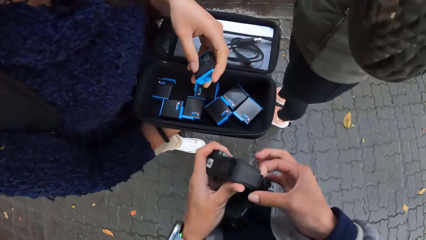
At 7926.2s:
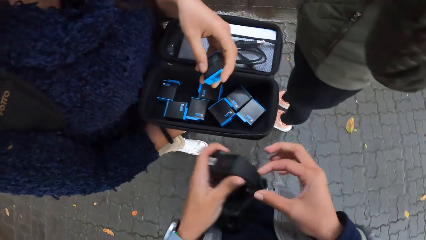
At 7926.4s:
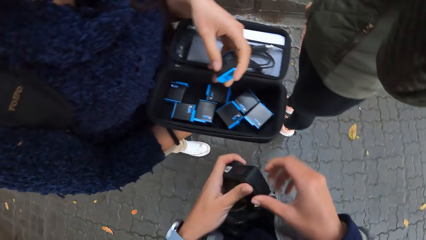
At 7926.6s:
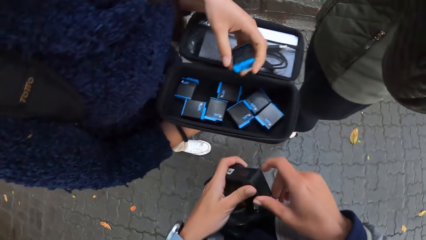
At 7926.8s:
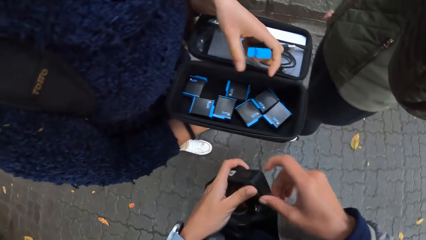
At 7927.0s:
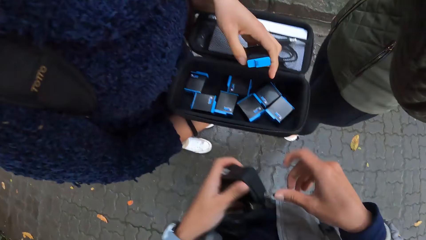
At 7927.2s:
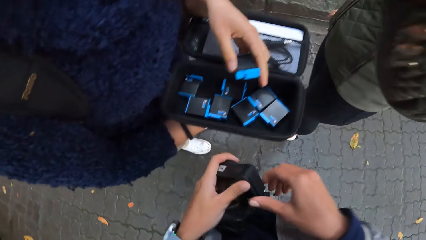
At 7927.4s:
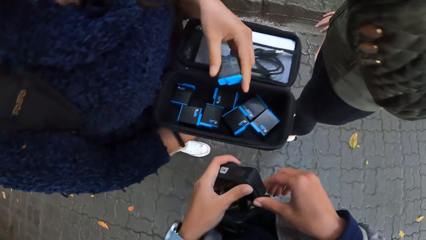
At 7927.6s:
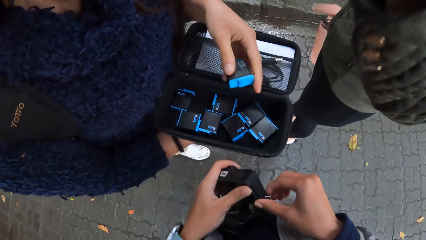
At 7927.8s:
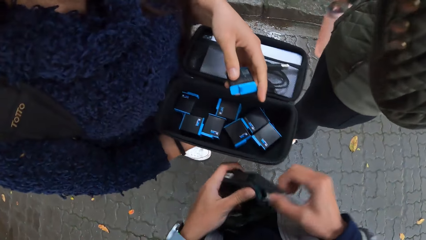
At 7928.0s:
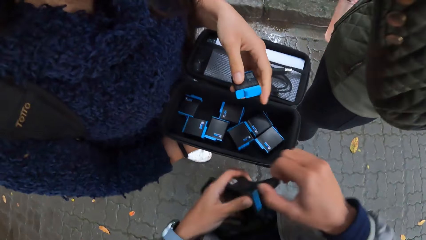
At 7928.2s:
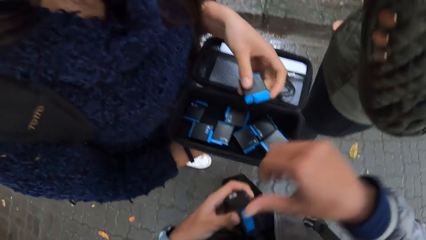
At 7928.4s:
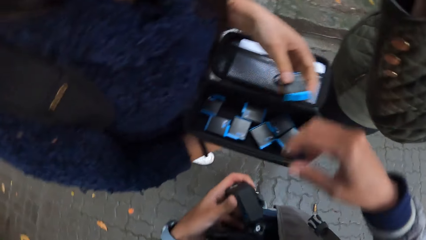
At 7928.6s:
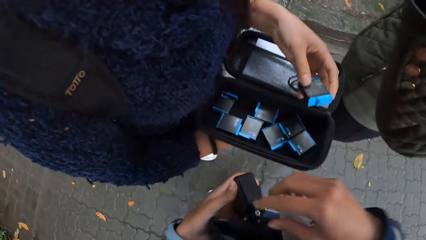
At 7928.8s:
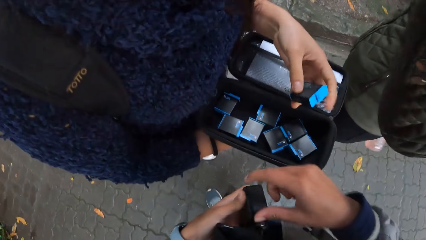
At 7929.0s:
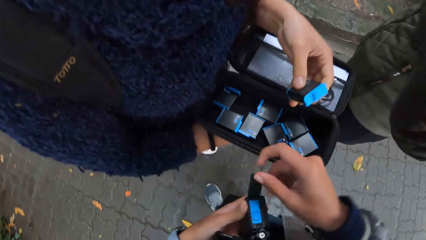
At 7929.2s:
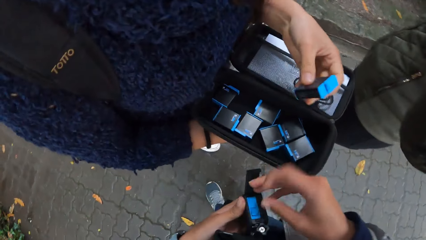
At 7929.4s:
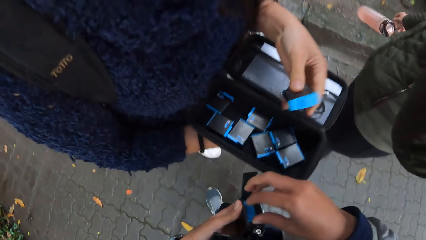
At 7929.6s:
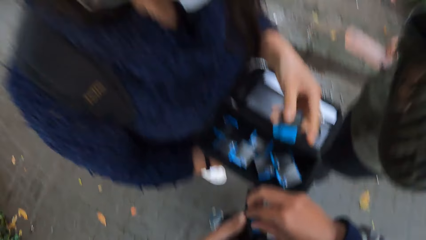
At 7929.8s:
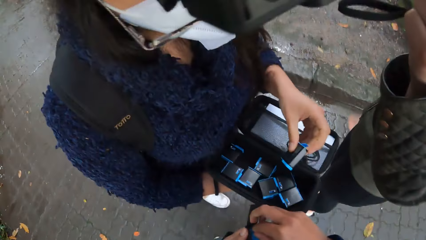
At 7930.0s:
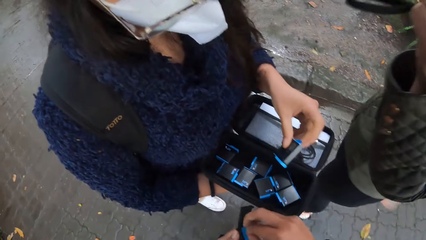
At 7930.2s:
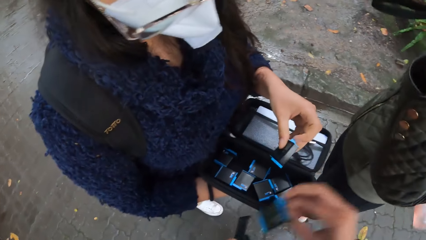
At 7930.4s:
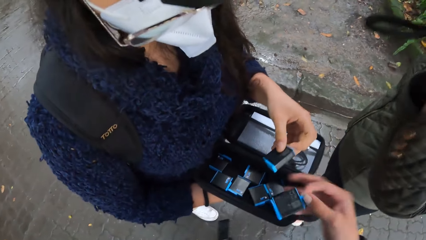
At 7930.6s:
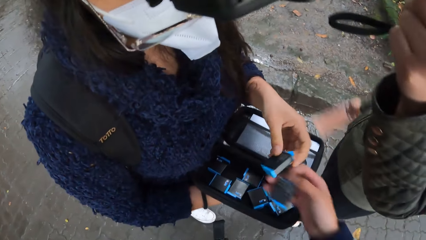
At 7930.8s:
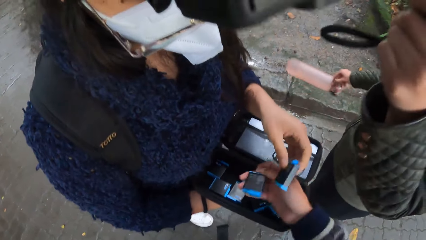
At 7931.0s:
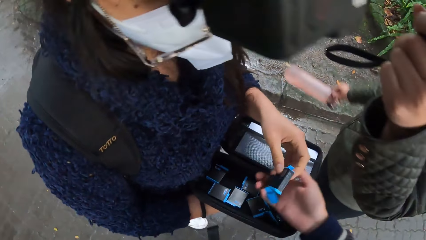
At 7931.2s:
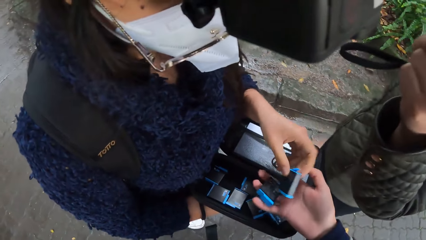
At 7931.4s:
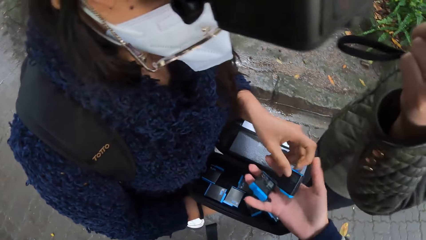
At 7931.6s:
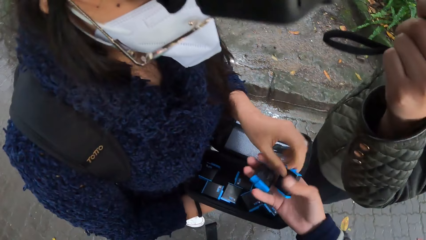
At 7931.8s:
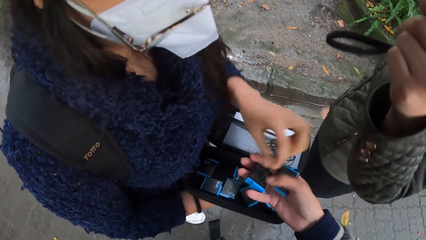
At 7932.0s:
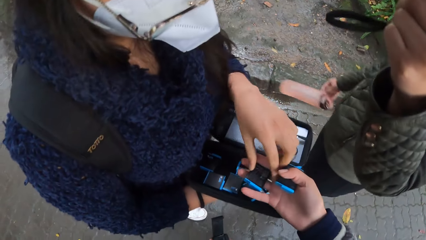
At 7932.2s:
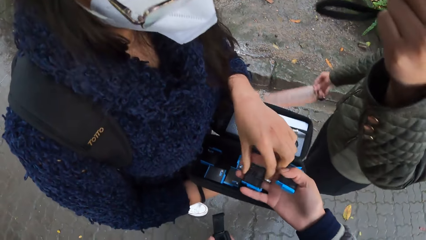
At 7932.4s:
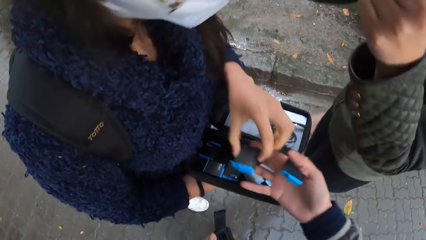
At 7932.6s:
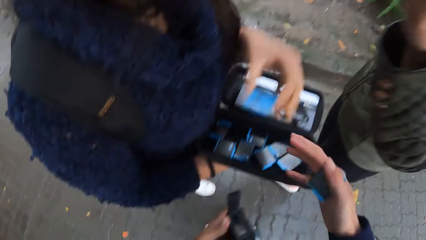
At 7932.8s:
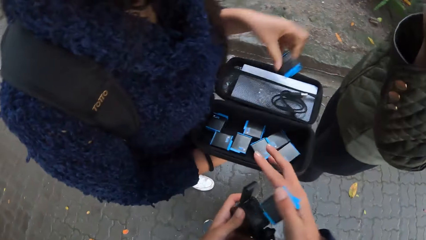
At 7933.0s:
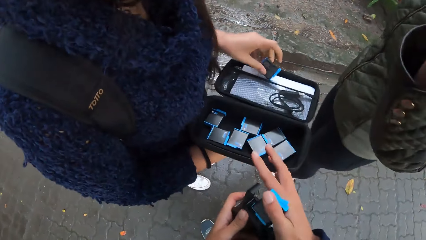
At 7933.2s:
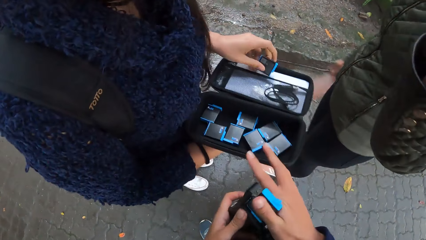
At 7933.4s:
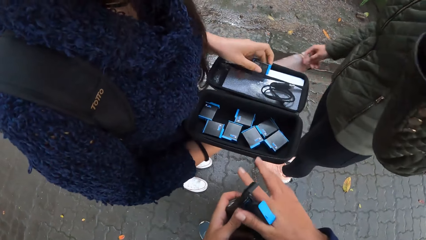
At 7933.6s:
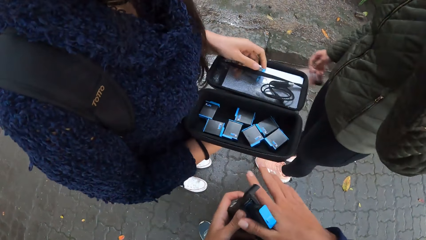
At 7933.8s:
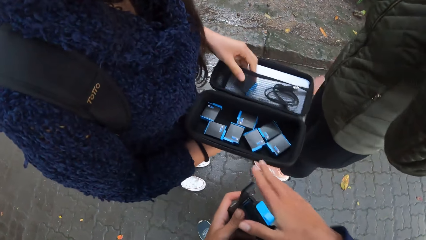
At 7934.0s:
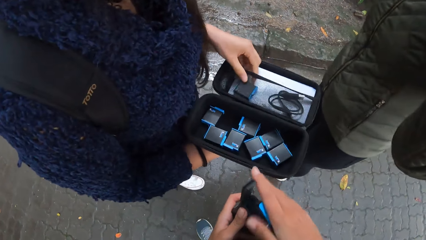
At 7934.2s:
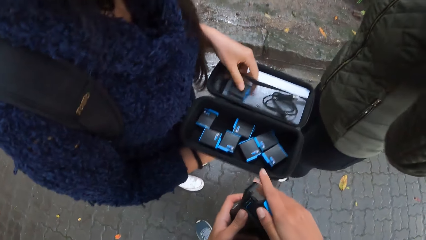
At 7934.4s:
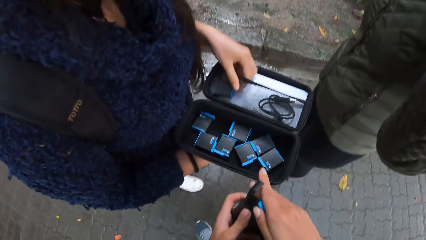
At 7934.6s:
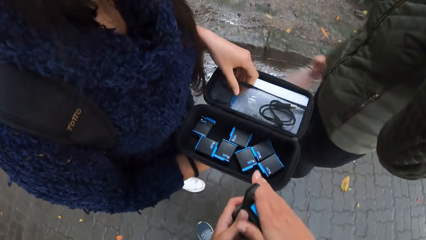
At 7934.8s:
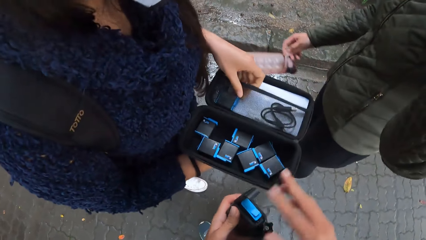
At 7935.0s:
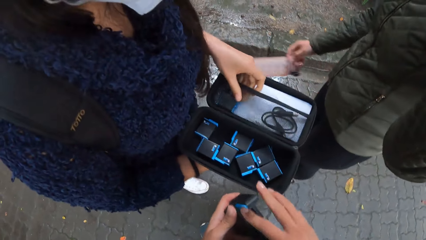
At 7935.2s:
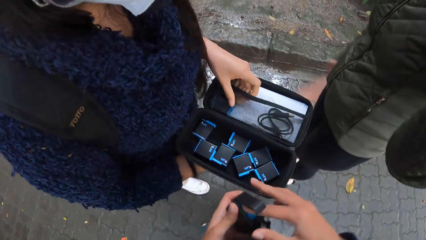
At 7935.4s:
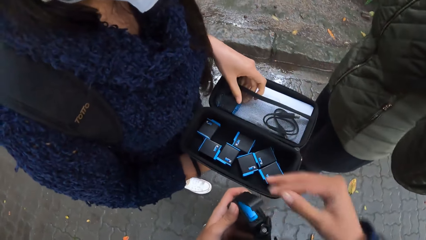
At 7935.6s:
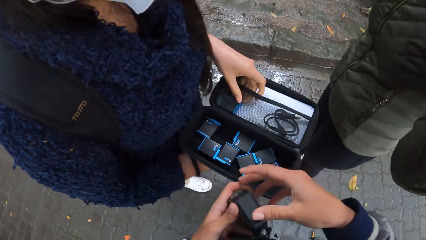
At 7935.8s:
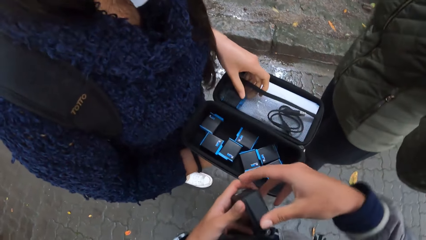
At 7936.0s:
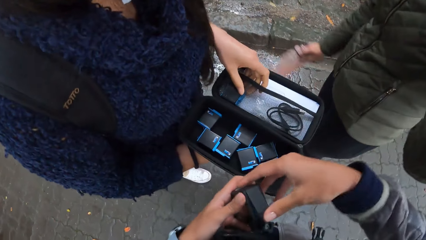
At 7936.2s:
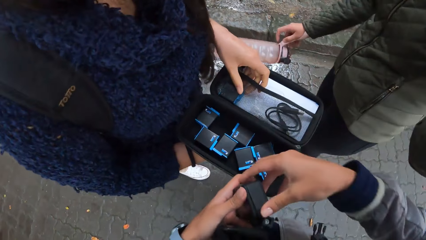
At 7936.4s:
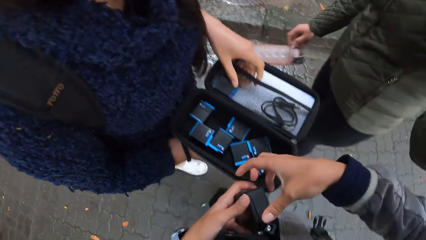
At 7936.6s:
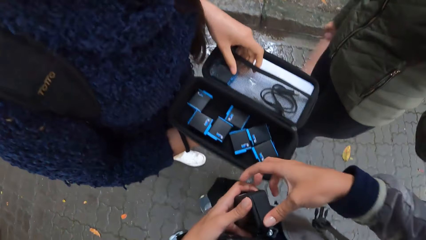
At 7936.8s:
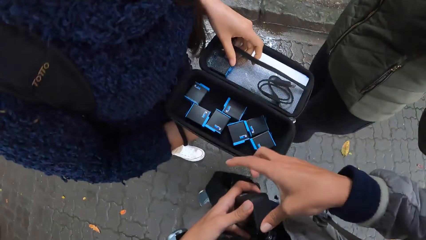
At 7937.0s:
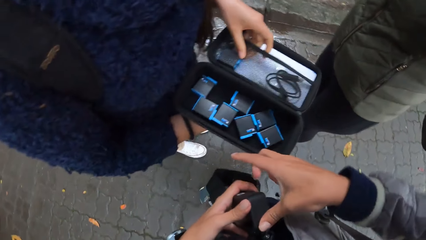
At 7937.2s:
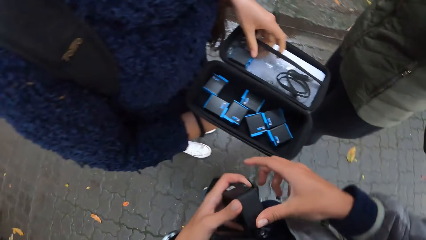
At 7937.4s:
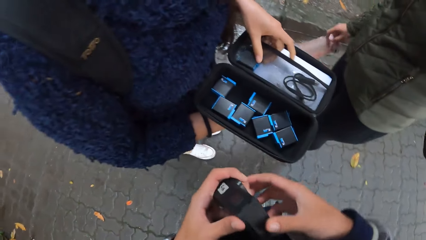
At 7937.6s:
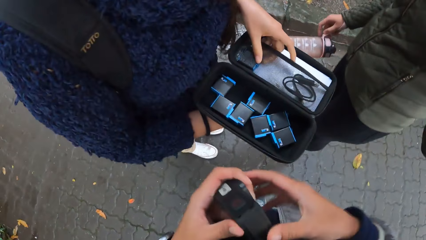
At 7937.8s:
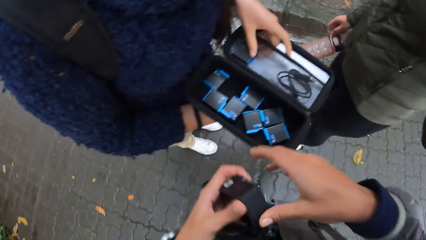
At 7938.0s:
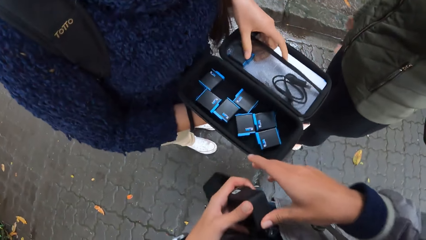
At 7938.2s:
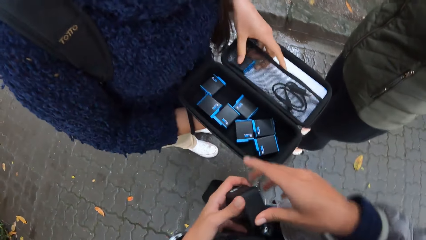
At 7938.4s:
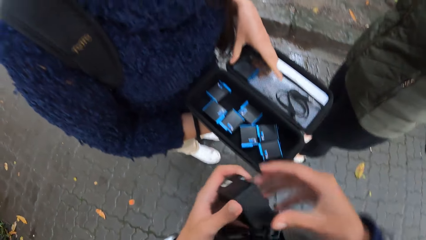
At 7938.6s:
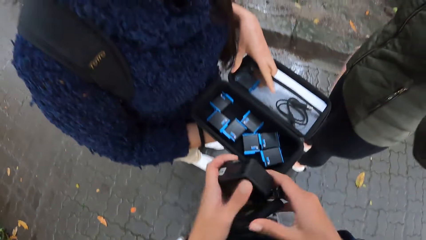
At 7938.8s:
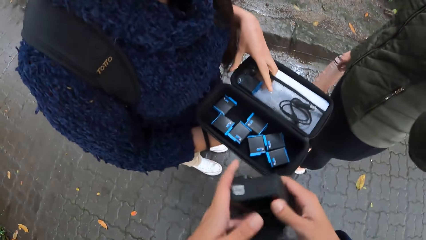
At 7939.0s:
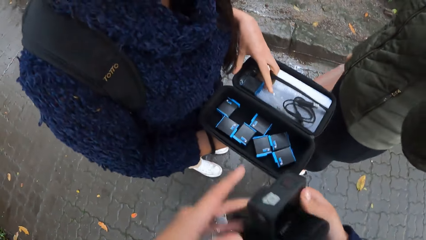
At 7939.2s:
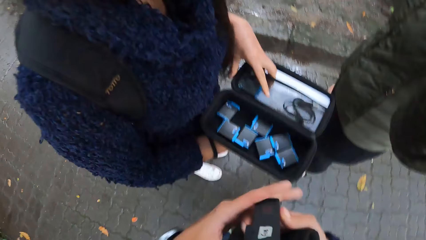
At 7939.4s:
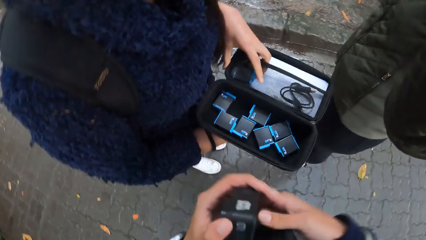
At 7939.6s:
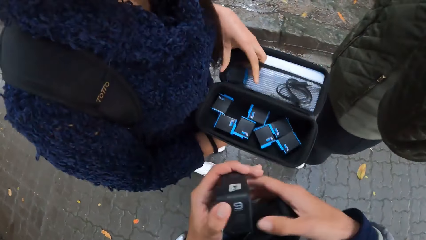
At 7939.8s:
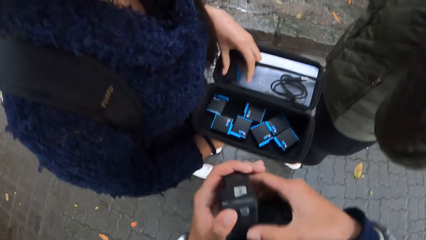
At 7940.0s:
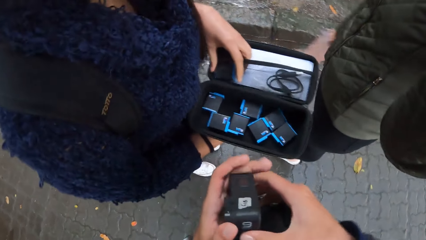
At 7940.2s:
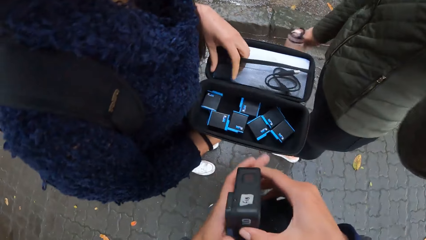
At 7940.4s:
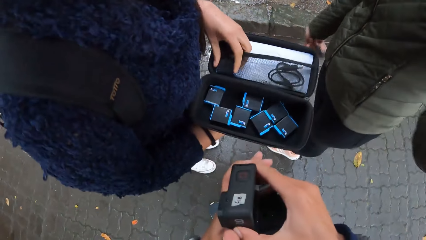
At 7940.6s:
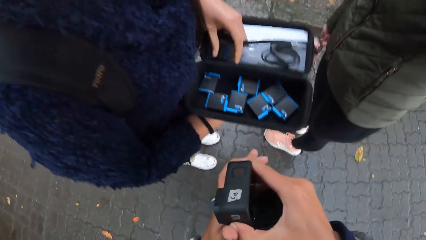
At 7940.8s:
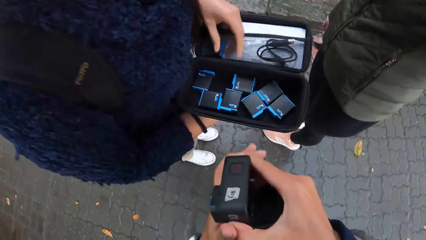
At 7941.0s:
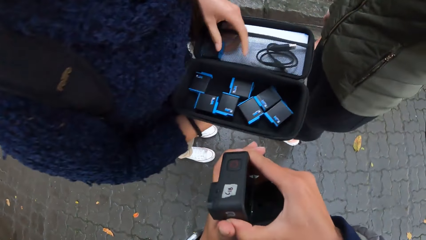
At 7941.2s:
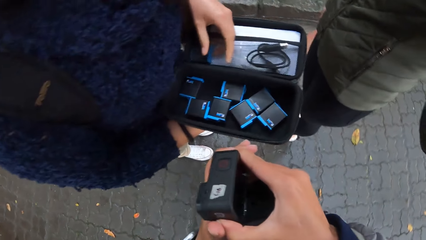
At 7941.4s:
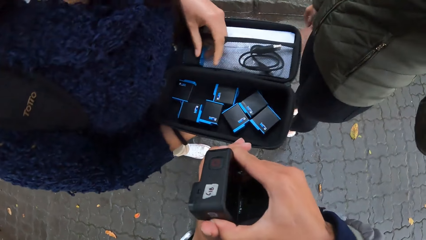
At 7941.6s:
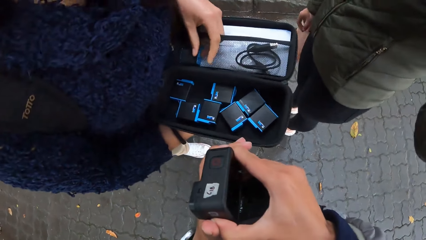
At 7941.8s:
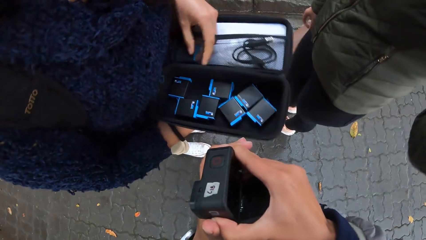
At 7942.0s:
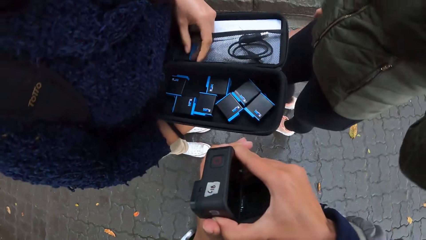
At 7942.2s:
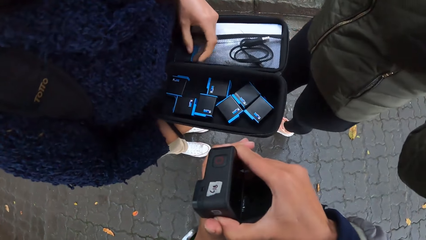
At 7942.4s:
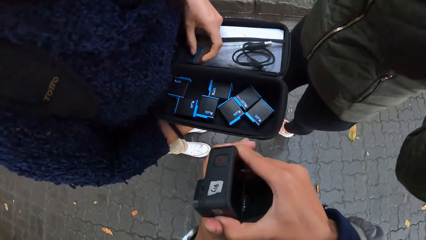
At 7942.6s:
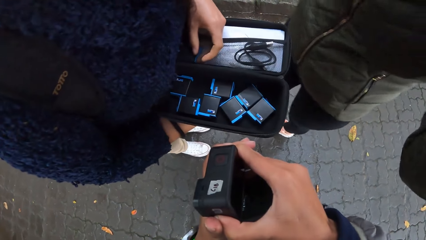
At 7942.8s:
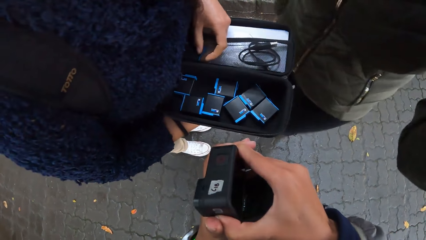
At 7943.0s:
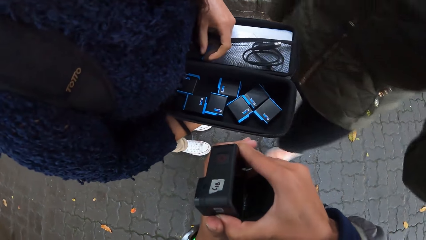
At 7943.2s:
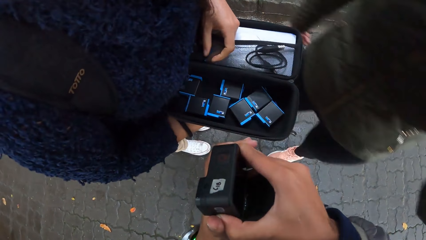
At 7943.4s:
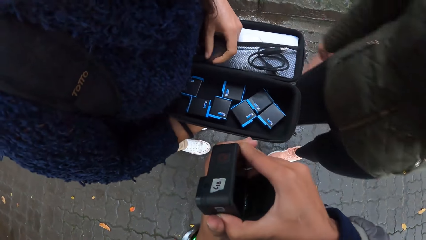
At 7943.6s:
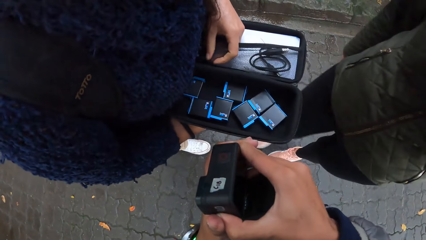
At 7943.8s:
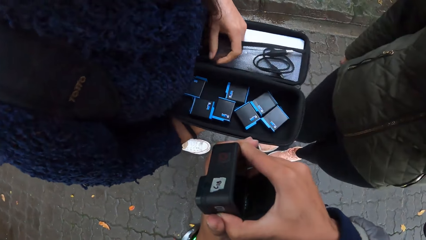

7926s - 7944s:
The camera wearer opens the camera with her right hand. A woman holds a battery with the left hand. The camera wearer removes a battery from the camera with her right hand. She collects the battery from the woman with her right hand. The woman collects the battery from the camera wearer with her left hand. The camera wearer holds camera batteries on the right hand. She inserts the battery into the camera with her right hand. The woman puts the battery into the bag drive case with her left hand. The woman holds the bag drive case with both hands. The camera wearer closes the camera with her right hand. She operates the camera with her hands. She holds the camera with both hands.
